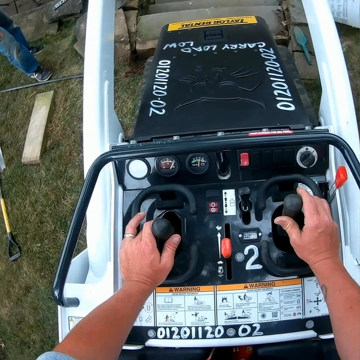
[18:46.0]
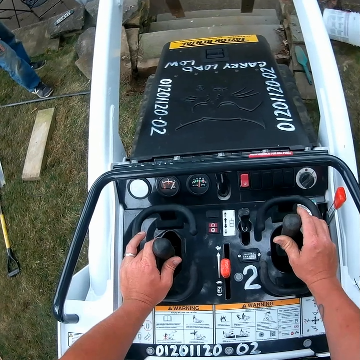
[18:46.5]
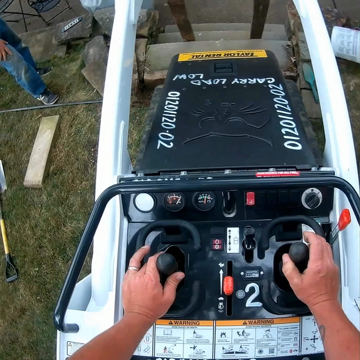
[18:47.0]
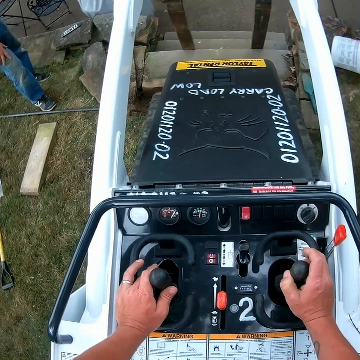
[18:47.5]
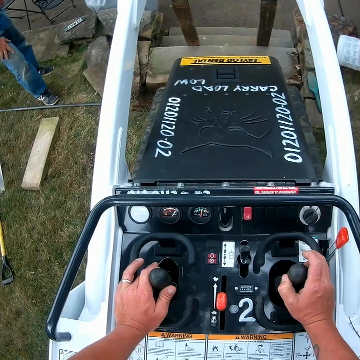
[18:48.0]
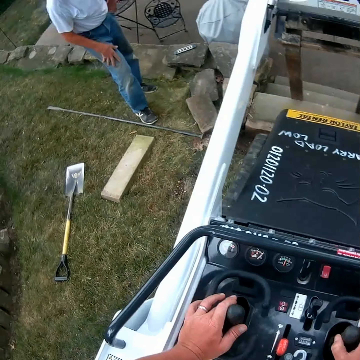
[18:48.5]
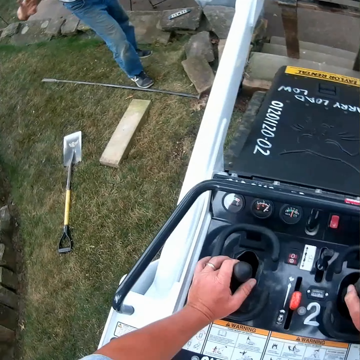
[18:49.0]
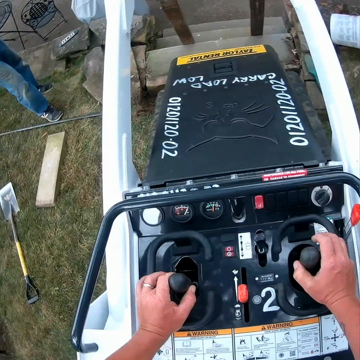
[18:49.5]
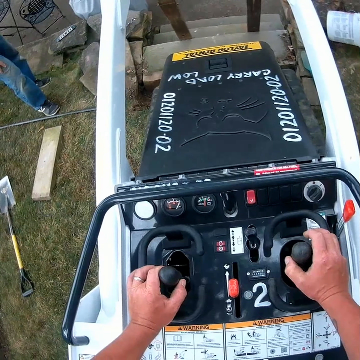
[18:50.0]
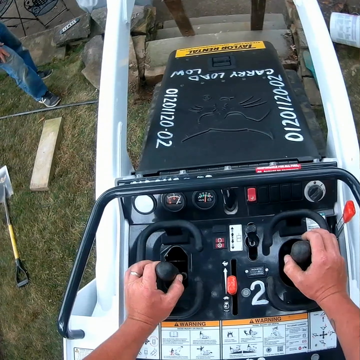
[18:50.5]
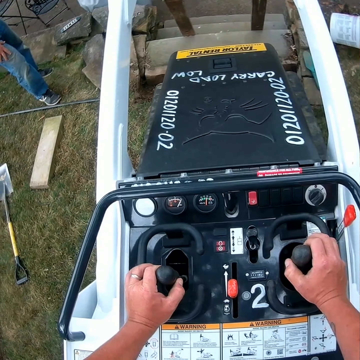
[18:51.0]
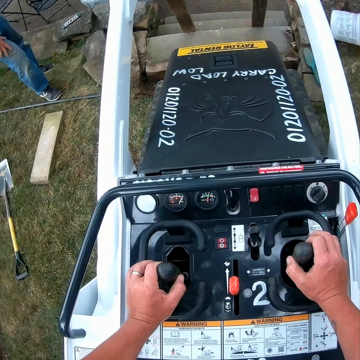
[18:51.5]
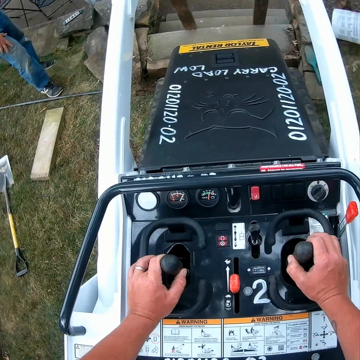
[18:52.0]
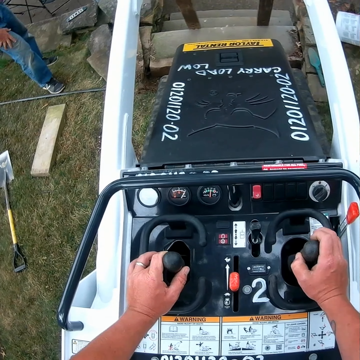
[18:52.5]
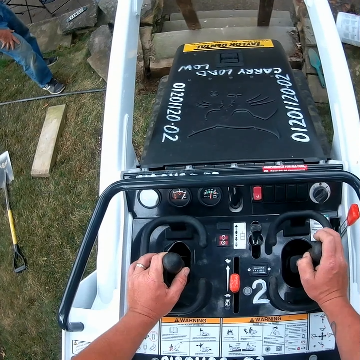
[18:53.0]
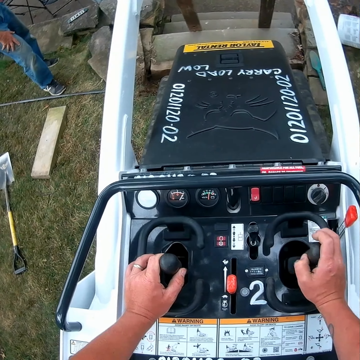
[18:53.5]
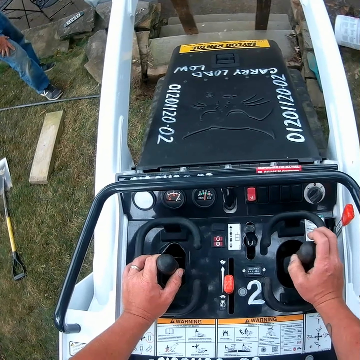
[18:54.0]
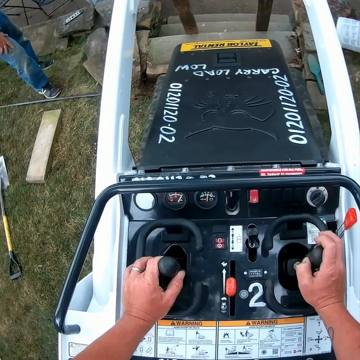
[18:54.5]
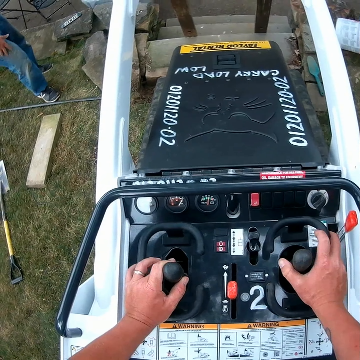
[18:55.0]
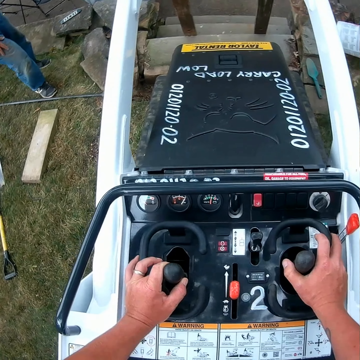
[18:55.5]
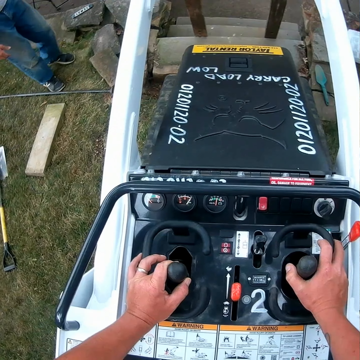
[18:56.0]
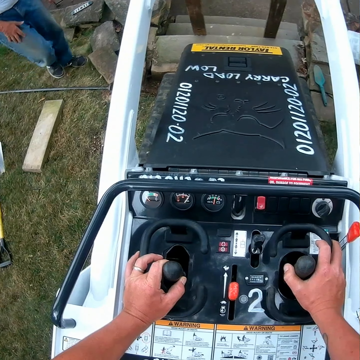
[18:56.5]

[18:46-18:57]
The camera wearer gives the direction with a man. They operate the forklifts.

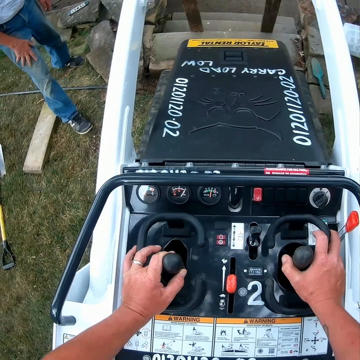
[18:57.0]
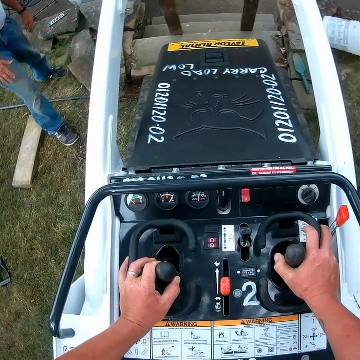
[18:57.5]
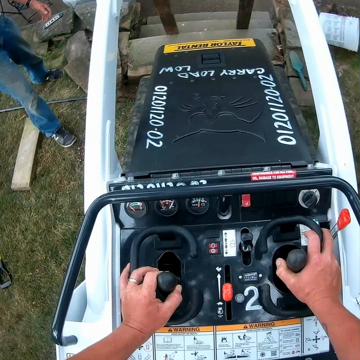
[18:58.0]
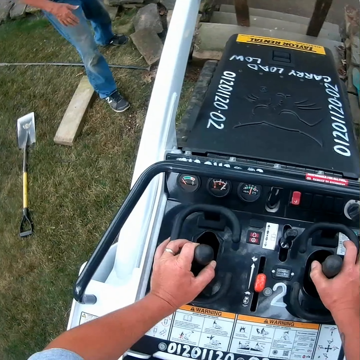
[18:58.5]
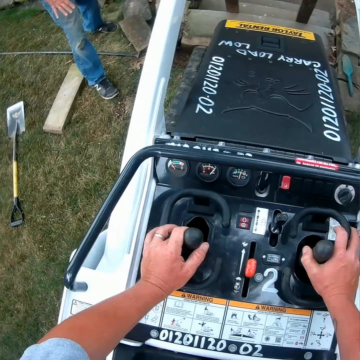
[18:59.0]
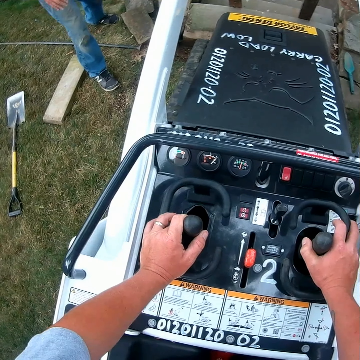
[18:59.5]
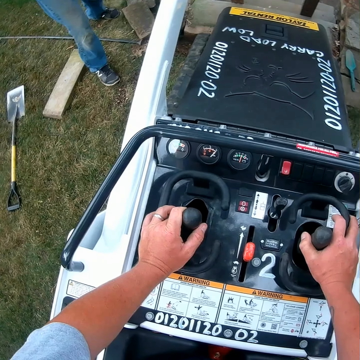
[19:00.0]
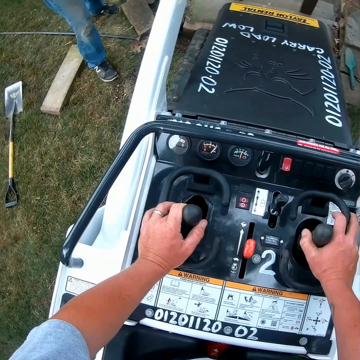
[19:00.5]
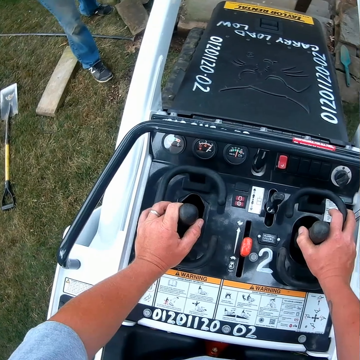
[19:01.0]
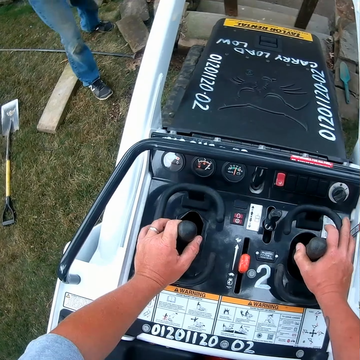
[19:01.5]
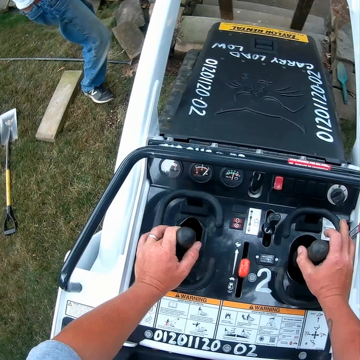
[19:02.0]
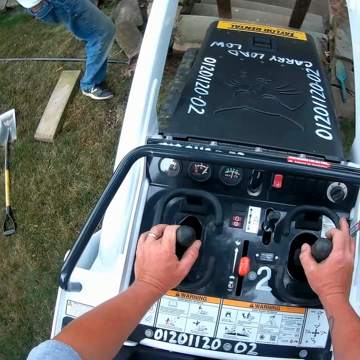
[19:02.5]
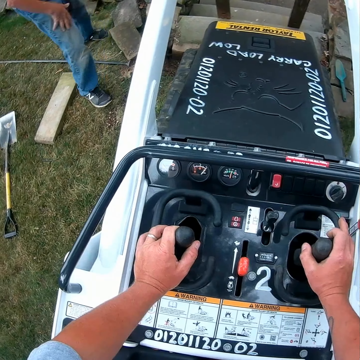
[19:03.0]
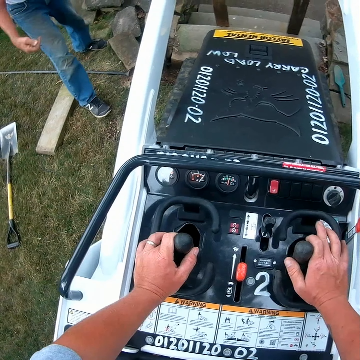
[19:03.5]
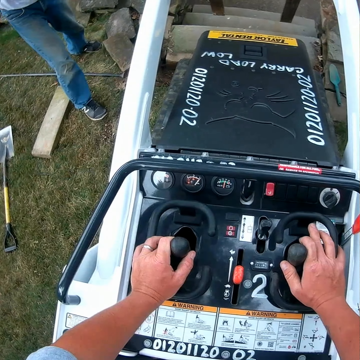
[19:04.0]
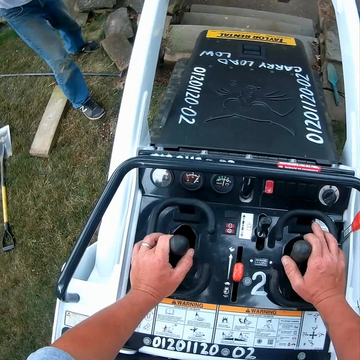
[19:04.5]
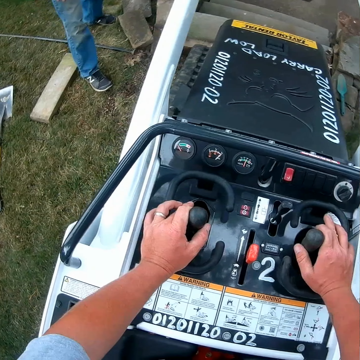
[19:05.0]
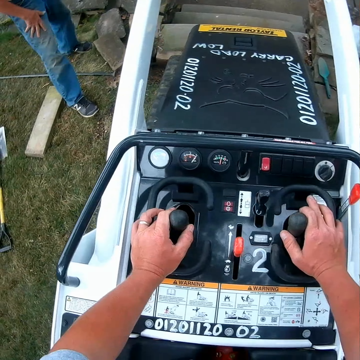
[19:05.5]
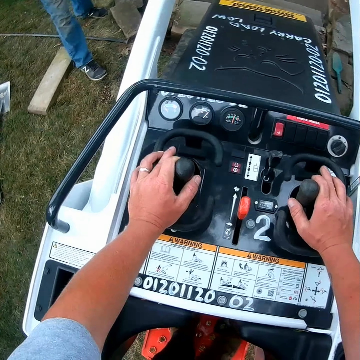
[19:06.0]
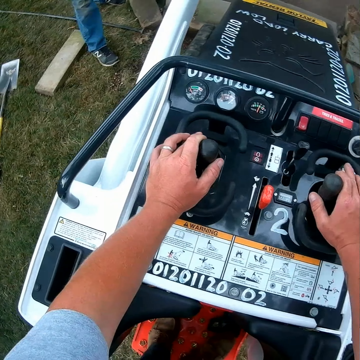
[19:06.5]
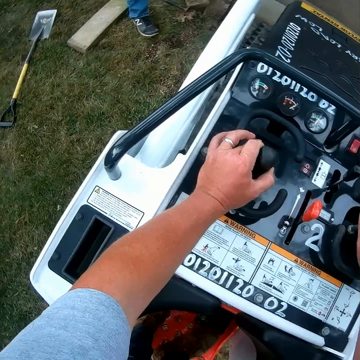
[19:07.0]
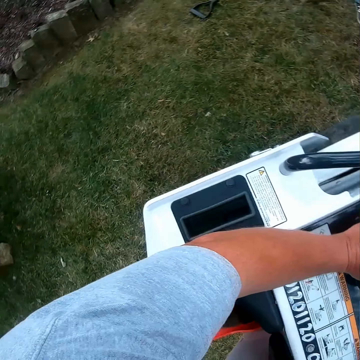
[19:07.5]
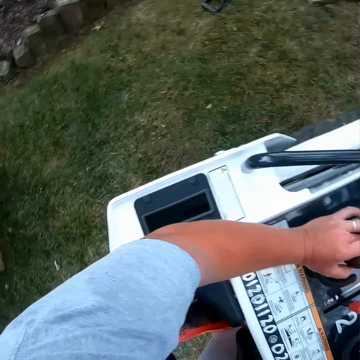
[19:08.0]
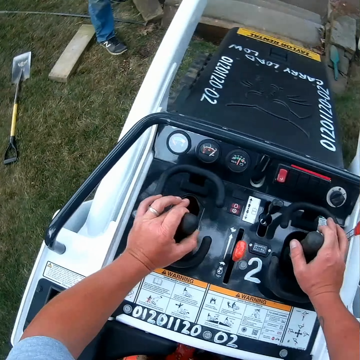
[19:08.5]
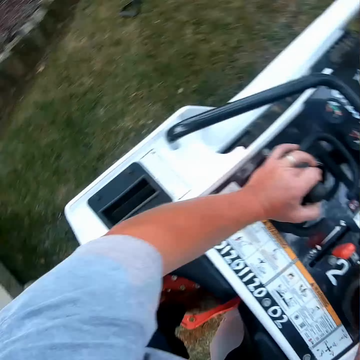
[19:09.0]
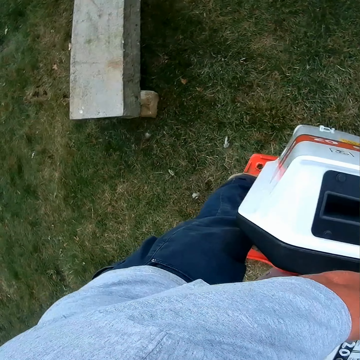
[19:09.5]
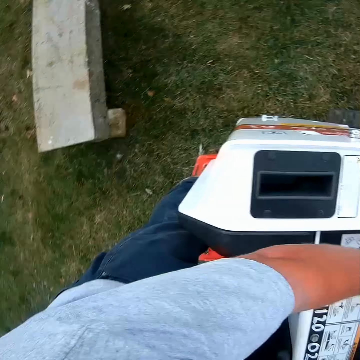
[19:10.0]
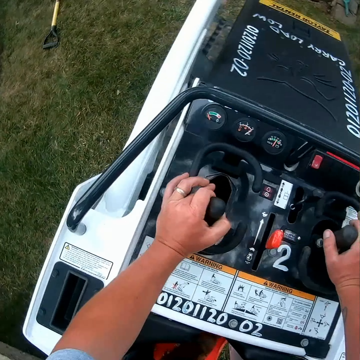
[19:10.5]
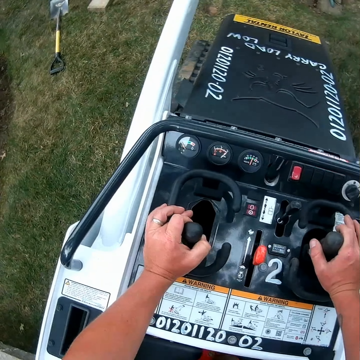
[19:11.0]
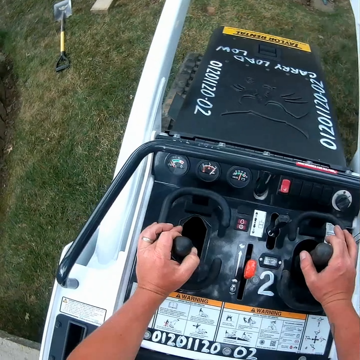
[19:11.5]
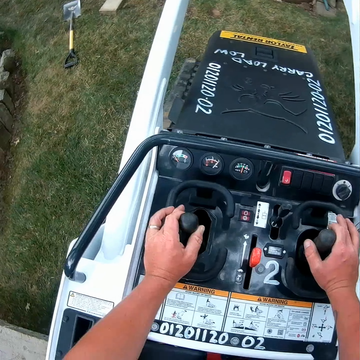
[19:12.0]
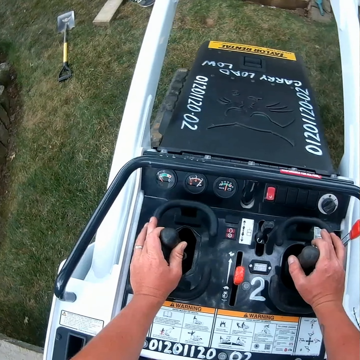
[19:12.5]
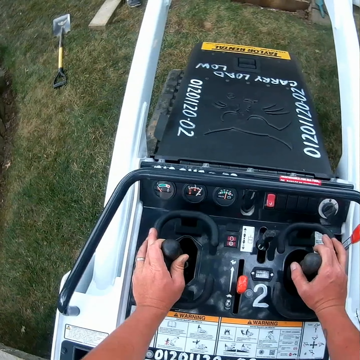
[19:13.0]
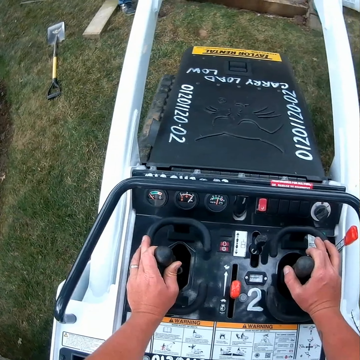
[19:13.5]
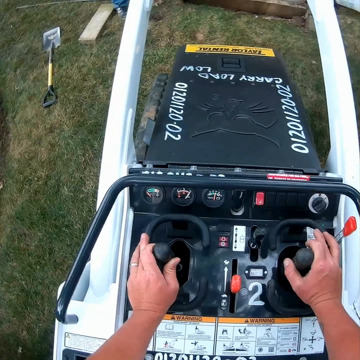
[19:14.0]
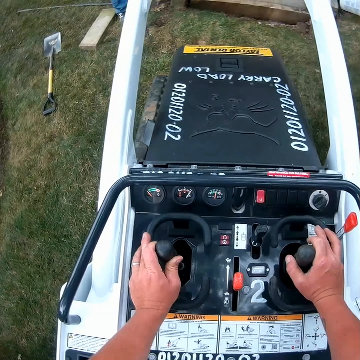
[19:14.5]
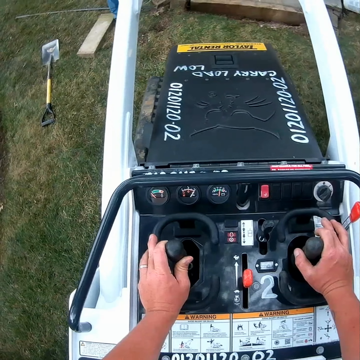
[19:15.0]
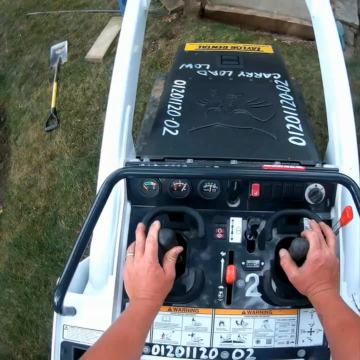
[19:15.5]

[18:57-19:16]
The camera wearer gives the direction with a man. They operate the forklifts. The man gestures. The camera wearer gives the direction with the man. They operate the forklifts, look around, and shake the reverse gear on the left hand.

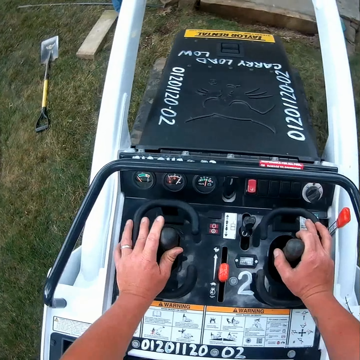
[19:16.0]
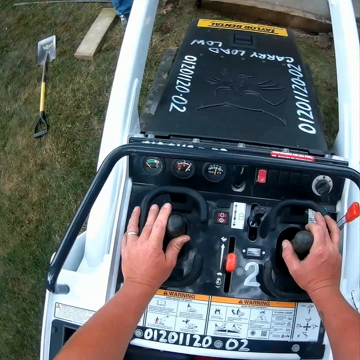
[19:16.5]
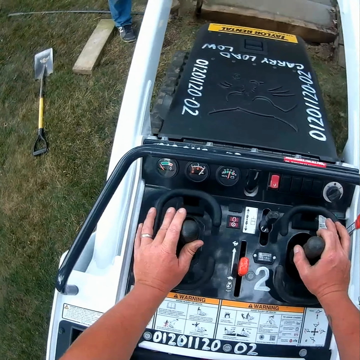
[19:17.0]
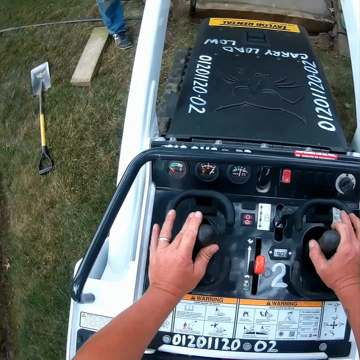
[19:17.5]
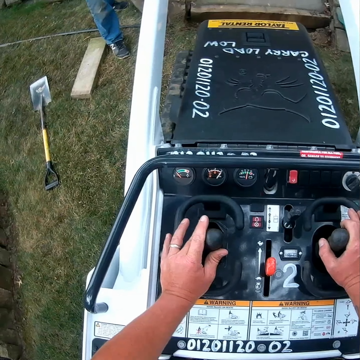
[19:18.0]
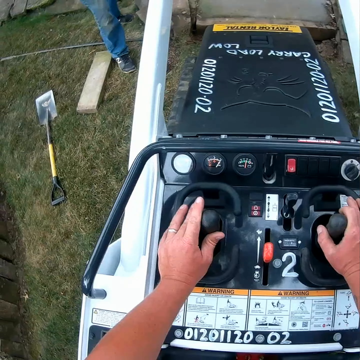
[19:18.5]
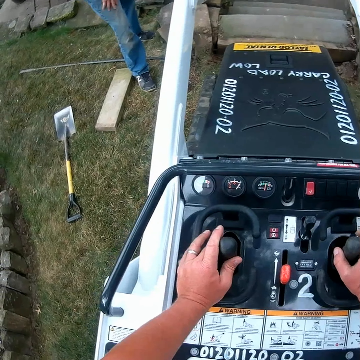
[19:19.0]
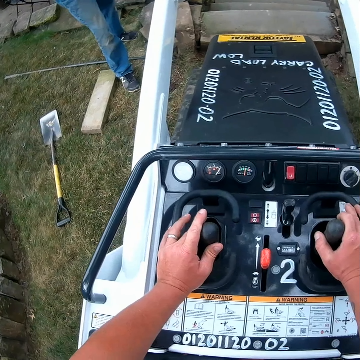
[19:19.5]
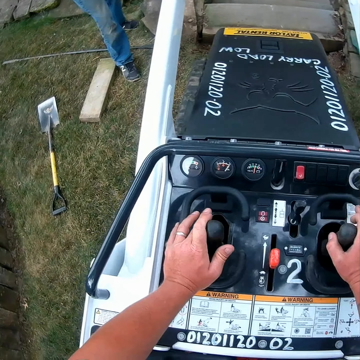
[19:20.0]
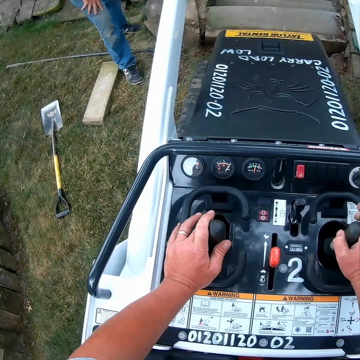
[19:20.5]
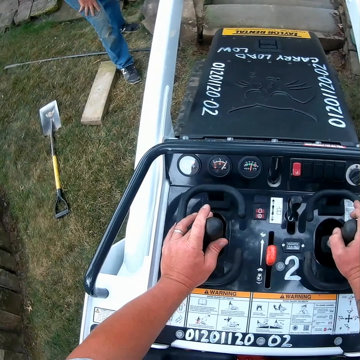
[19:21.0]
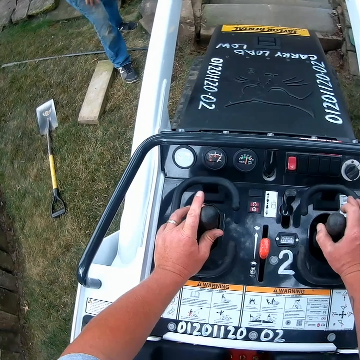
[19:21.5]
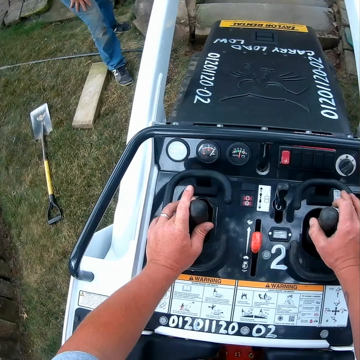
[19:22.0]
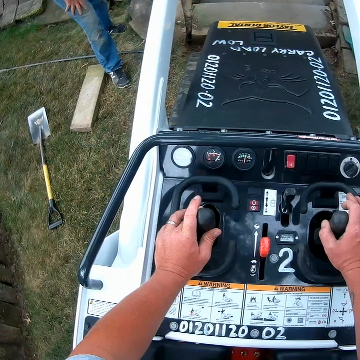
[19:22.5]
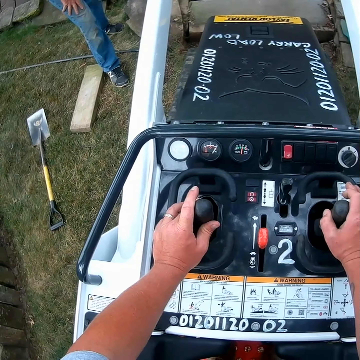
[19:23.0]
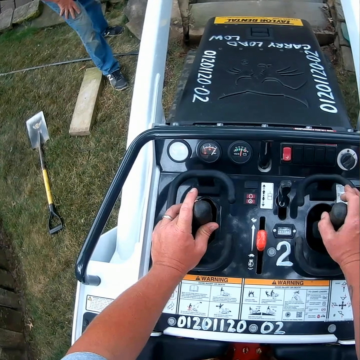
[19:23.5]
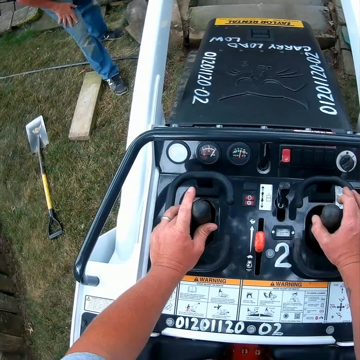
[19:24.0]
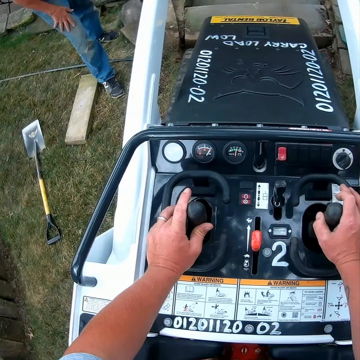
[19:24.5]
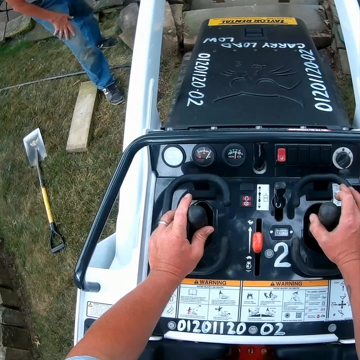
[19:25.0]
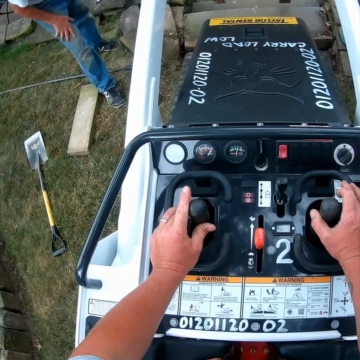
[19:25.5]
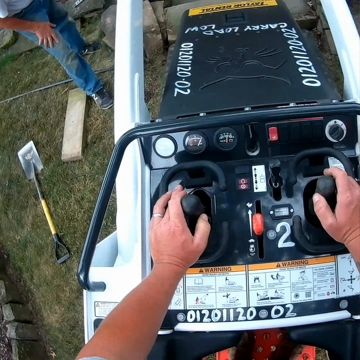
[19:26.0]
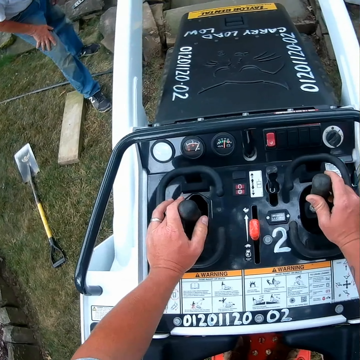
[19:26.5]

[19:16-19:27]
The camera wearer shakes the reverse gear on the right hand.
